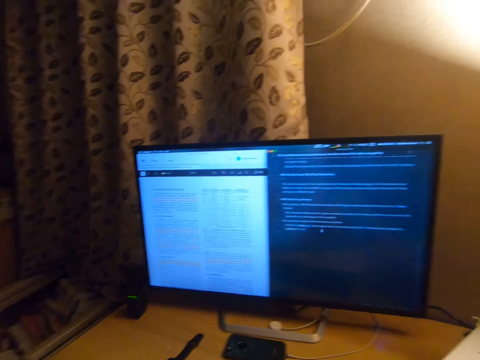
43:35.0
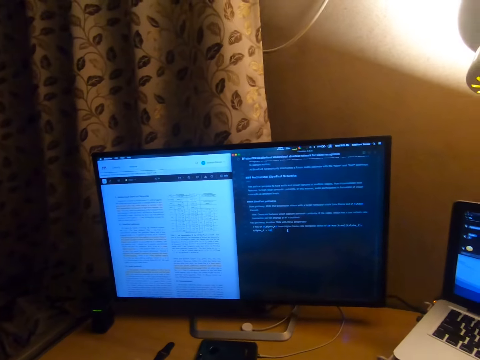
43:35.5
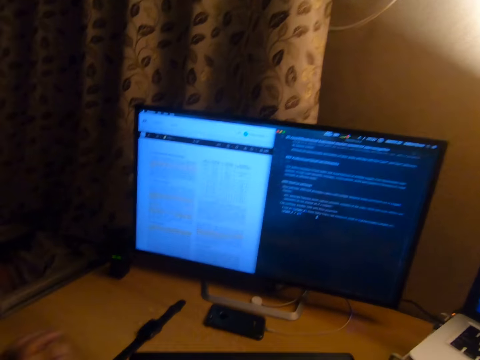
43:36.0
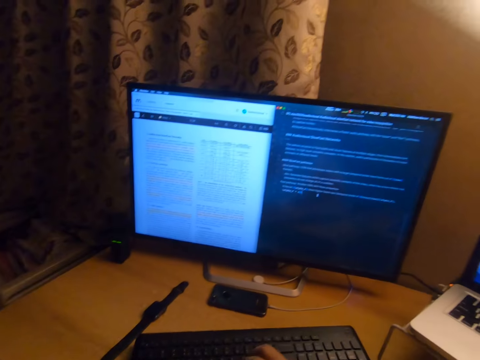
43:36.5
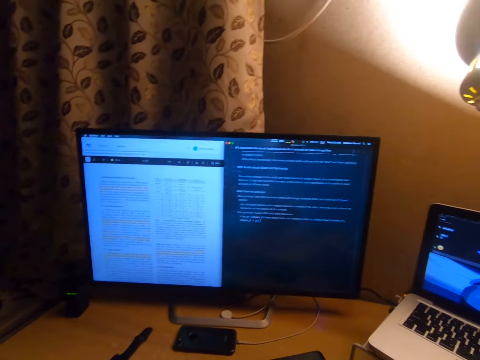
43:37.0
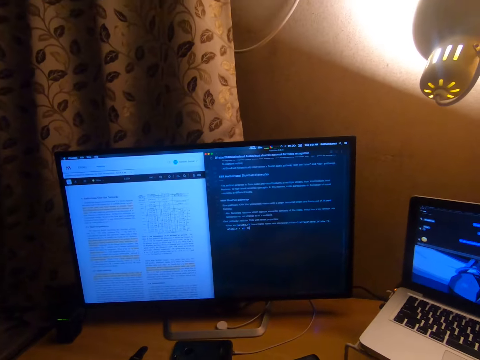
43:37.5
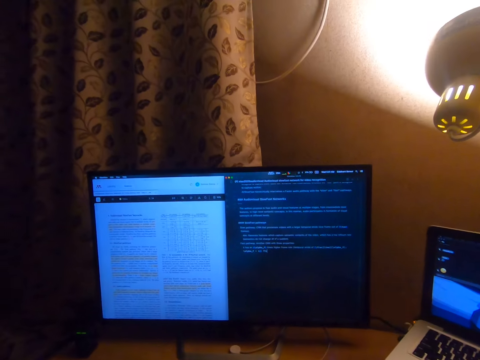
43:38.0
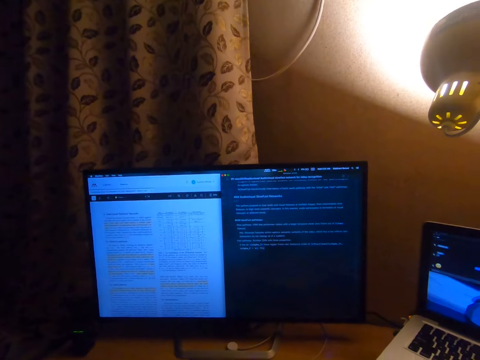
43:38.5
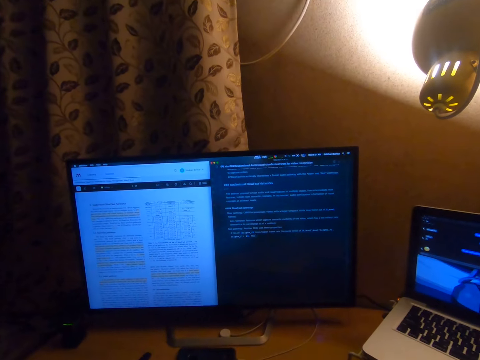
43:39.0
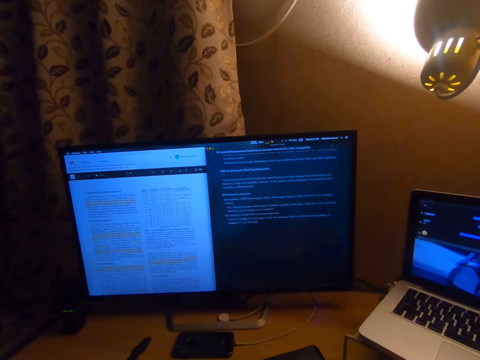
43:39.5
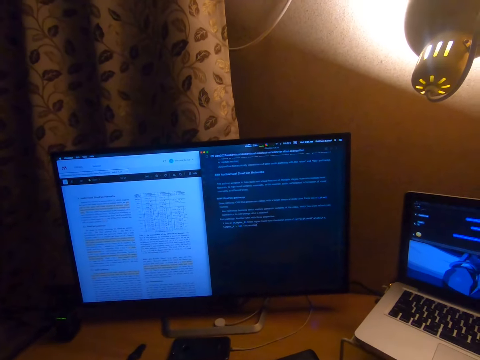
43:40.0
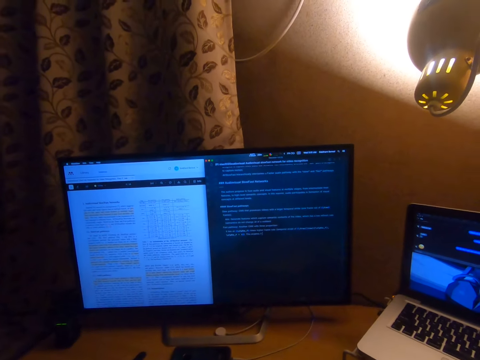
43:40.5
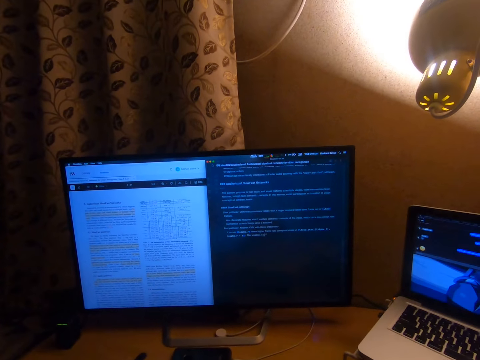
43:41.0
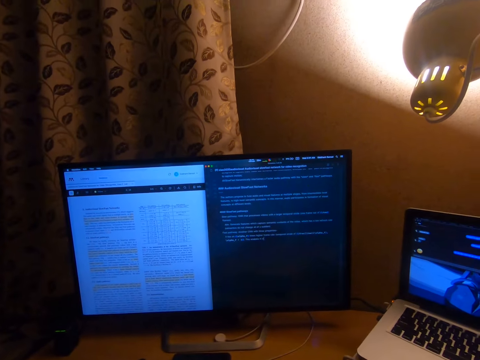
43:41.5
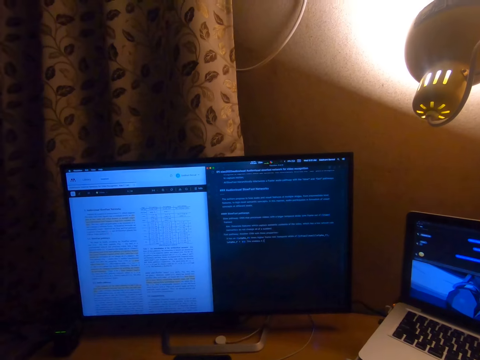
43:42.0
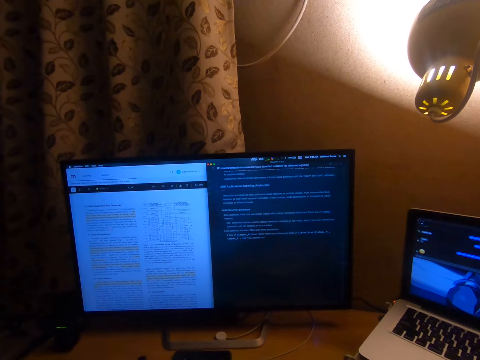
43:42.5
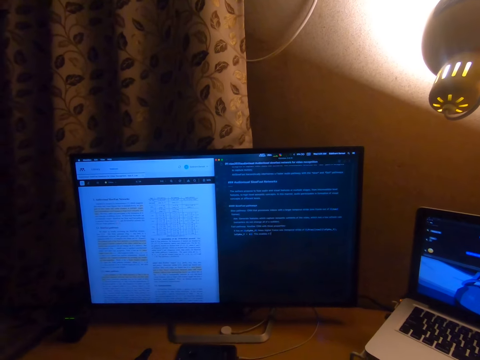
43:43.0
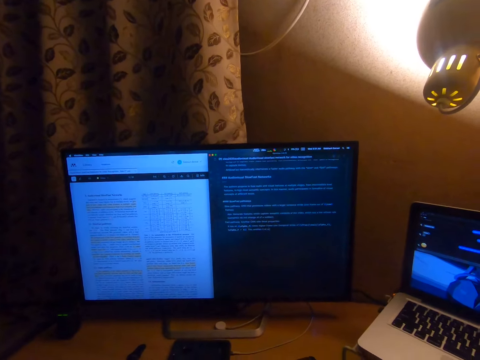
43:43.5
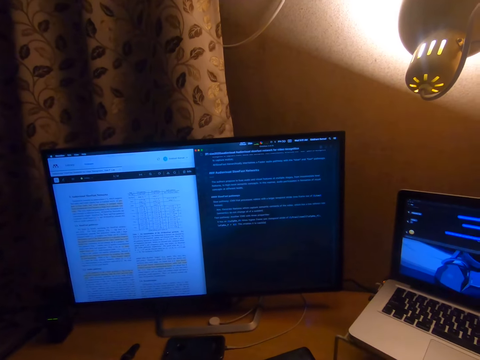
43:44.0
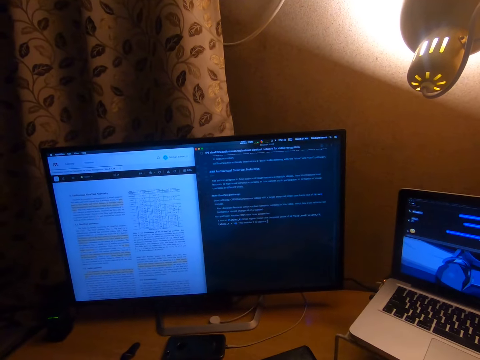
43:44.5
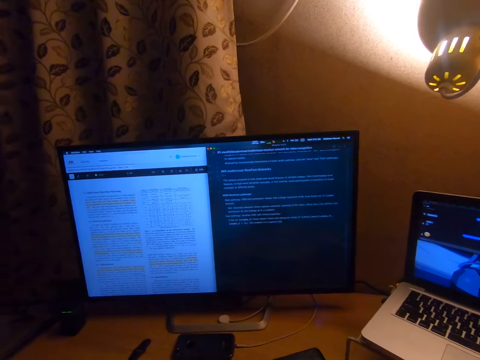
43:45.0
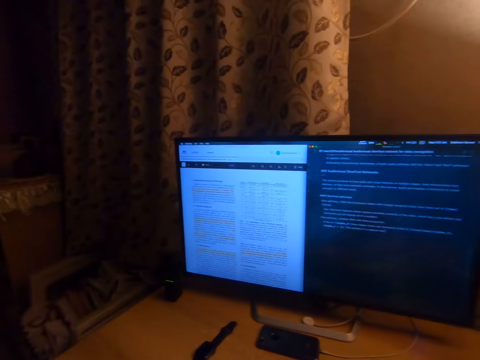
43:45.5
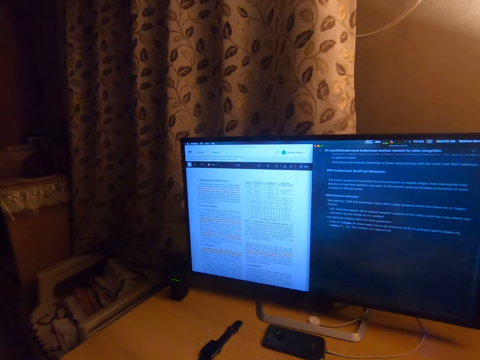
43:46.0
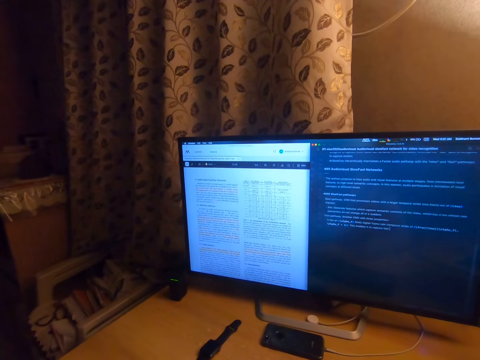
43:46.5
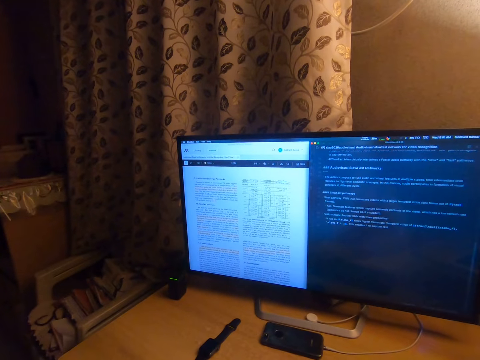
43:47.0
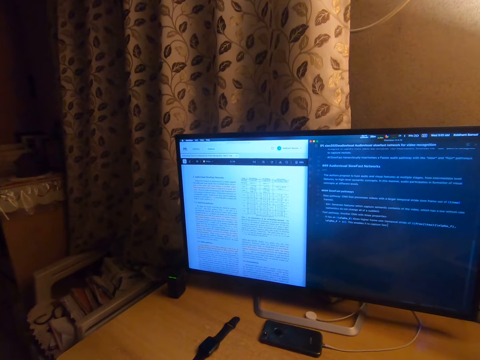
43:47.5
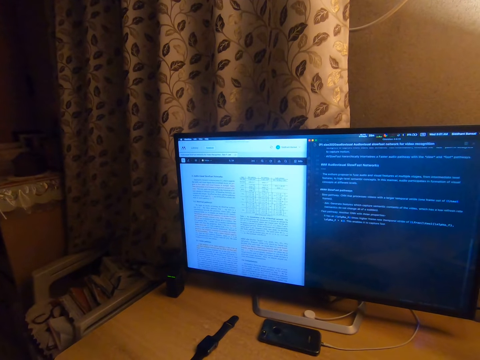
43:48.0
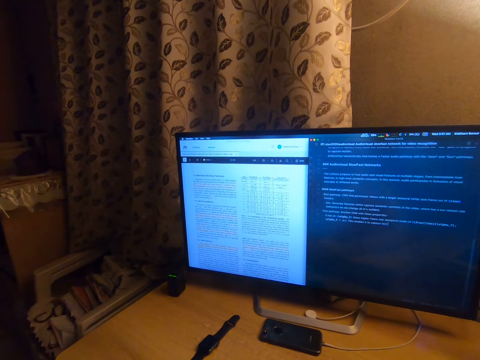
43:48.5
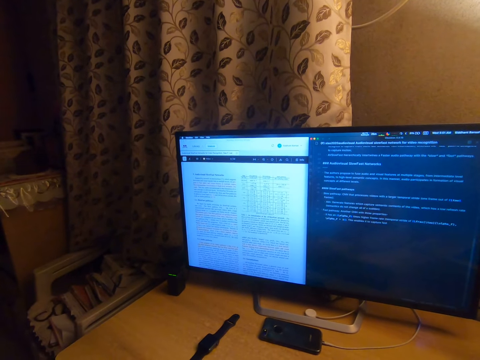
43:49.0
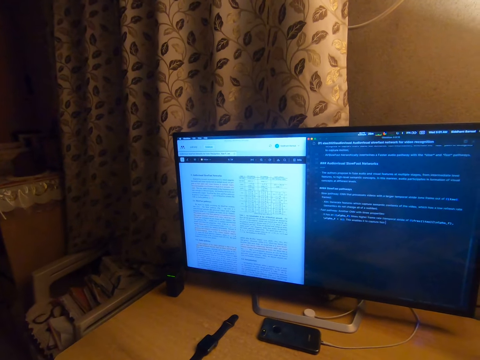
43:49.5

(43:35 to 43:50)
The camera wearer types on a keyboard with both hands. They look at the computer.

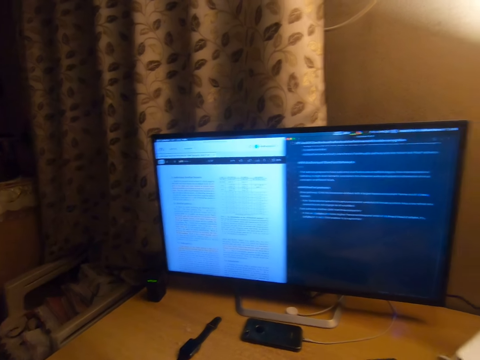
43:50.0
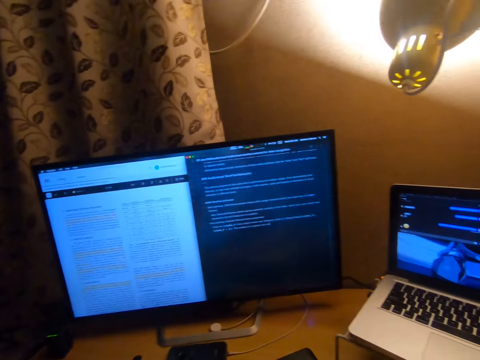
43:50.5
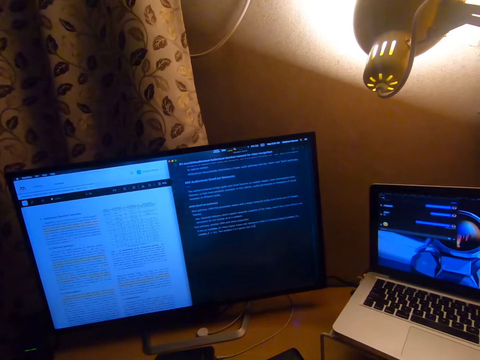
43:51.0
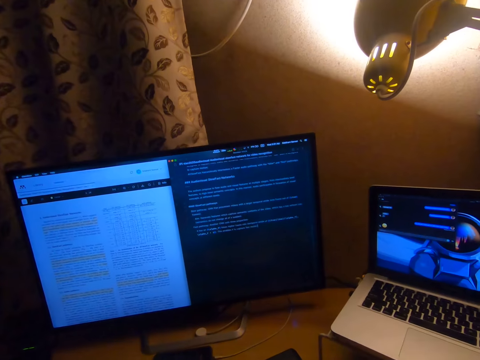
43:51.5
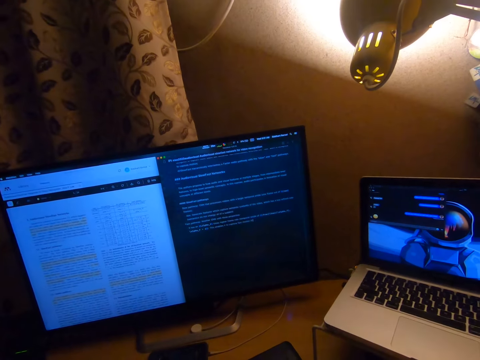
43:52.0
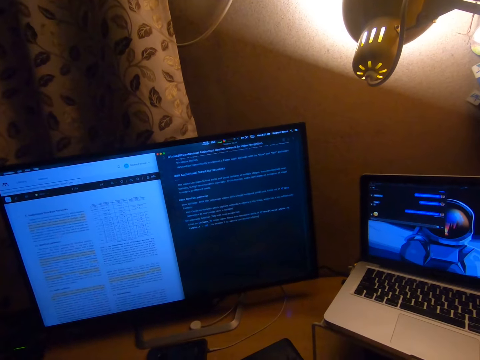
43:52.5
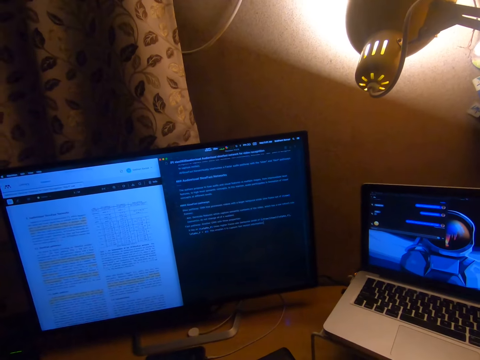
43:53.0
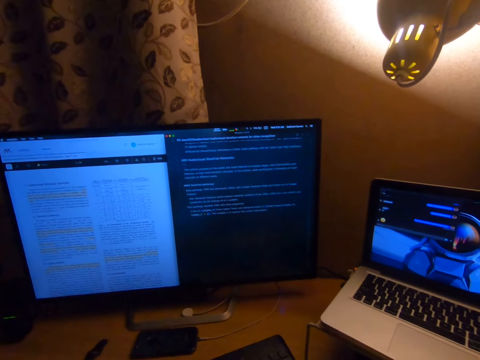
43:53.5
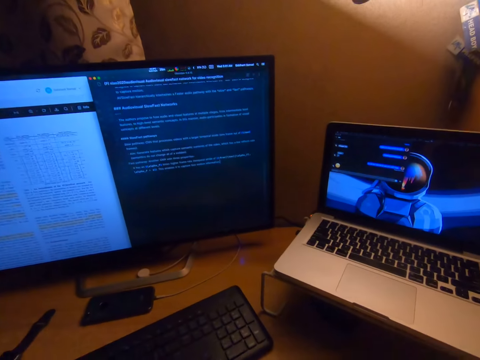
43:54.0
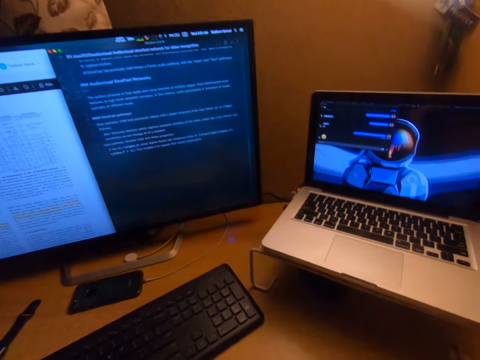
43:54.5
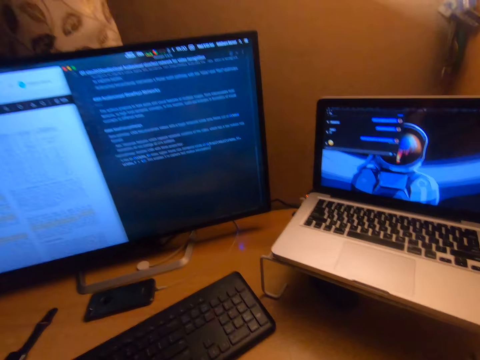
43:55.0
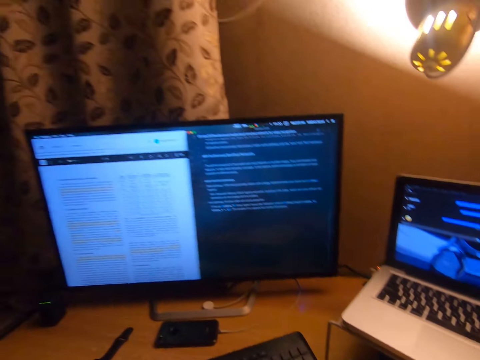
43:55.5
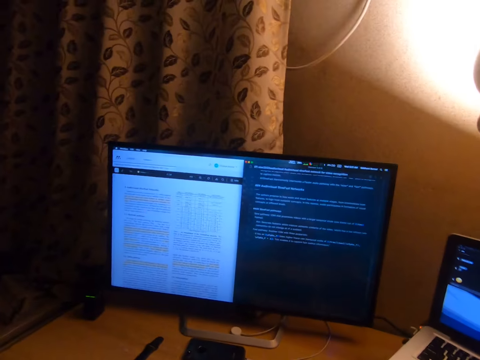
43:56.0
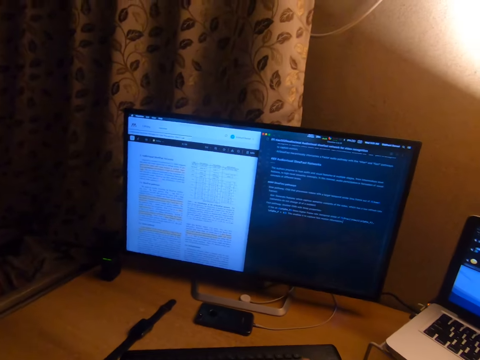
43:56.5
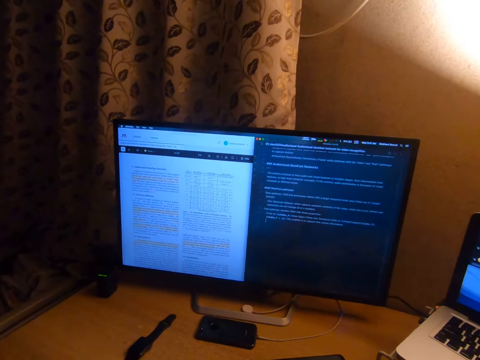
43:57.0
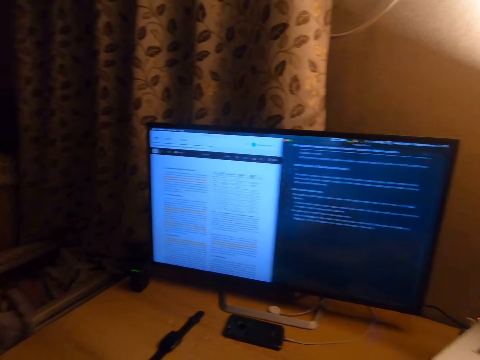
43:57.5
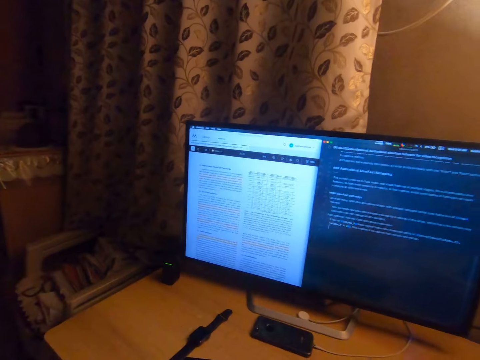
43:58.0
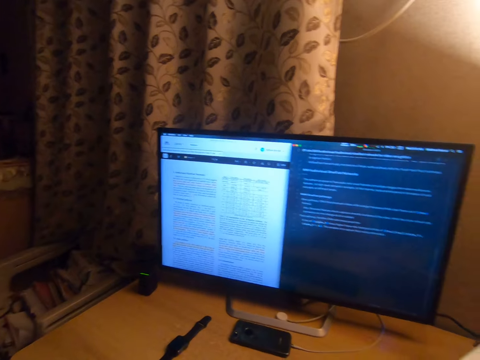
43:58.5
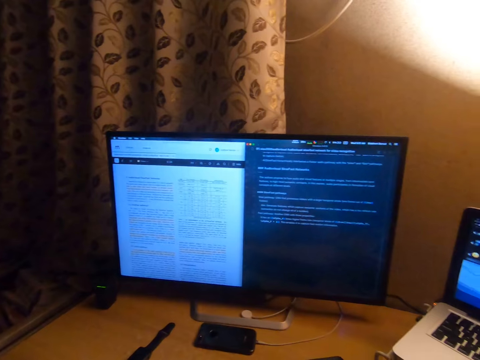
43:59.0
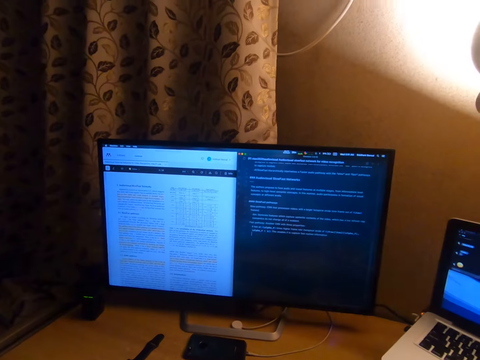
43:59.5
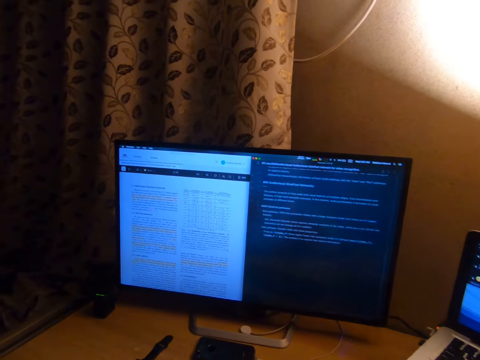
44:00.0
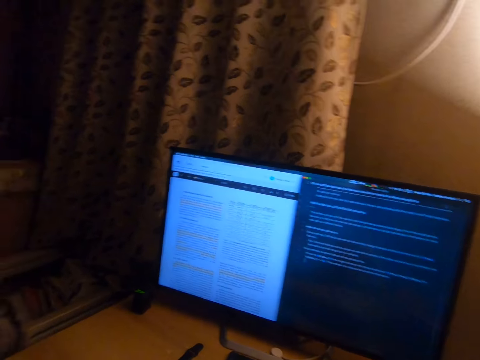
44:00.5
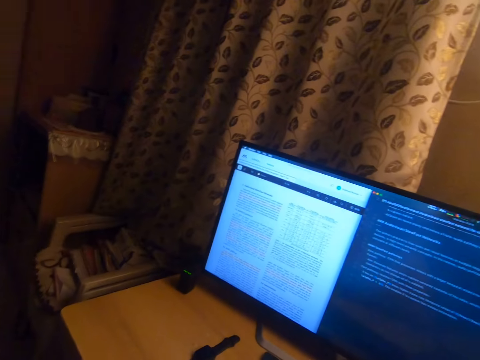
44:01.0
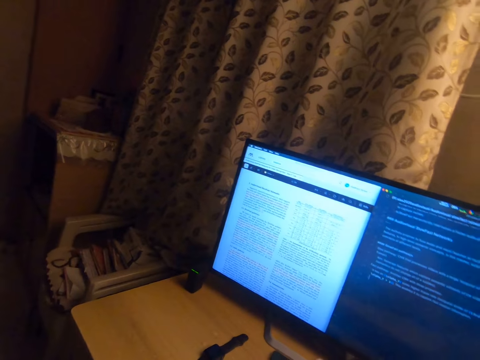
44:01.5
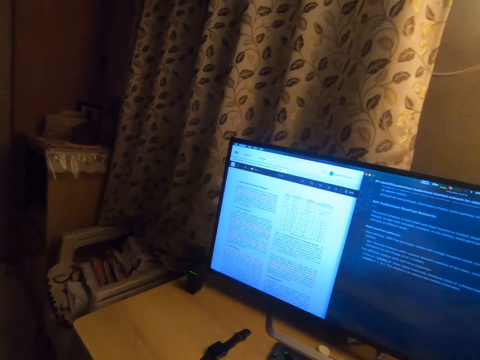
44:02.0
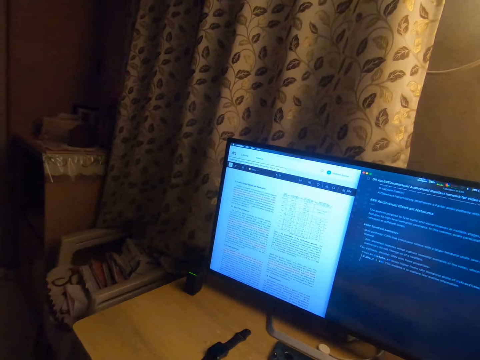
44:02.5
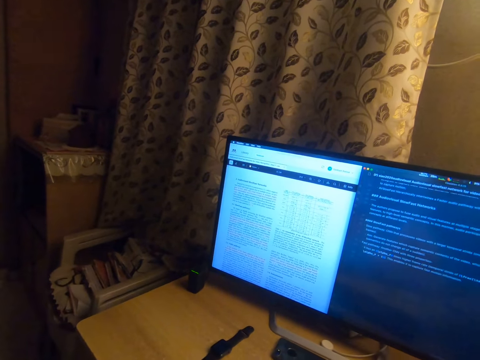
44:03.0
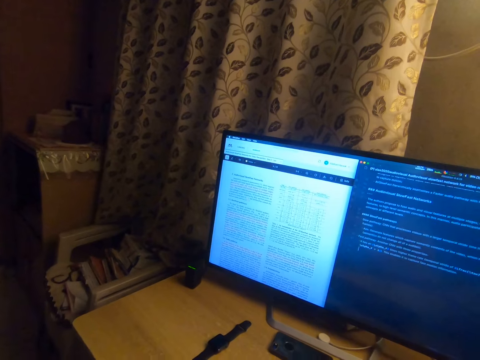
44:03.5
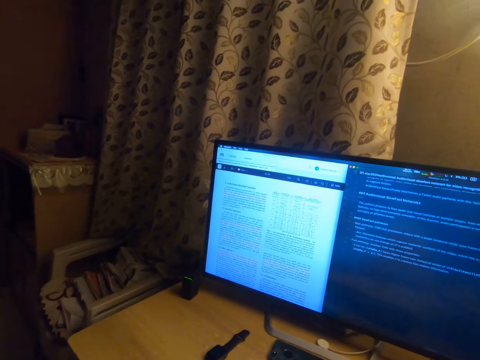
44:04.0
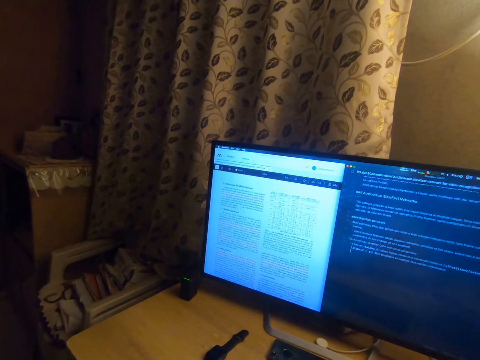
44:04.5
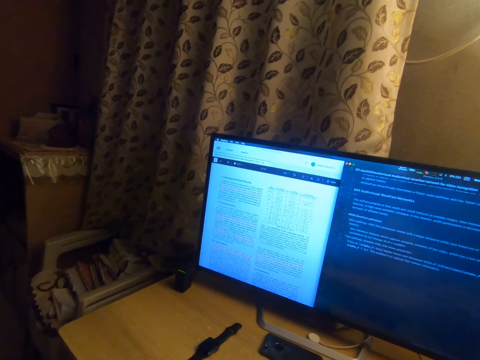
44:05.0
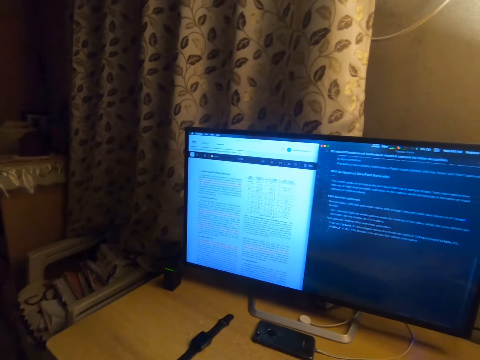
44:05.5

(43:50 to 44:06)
The camera wearer types on the keyboard. They look at the computer.
